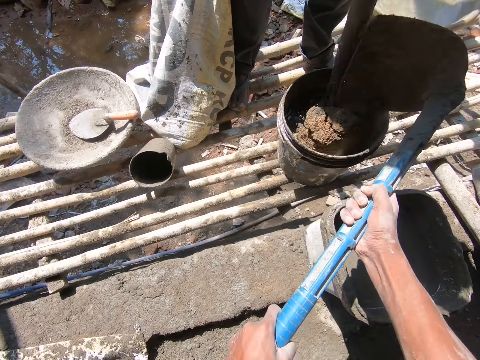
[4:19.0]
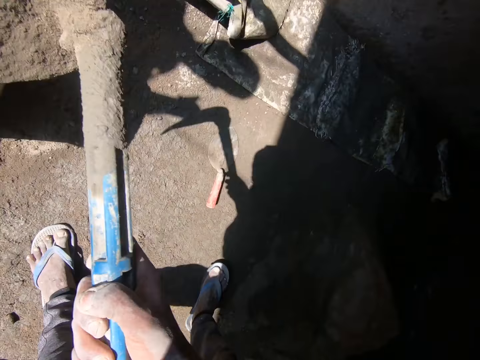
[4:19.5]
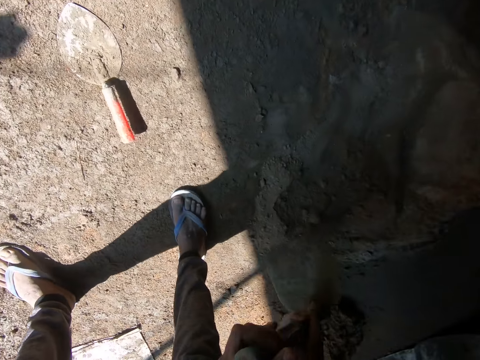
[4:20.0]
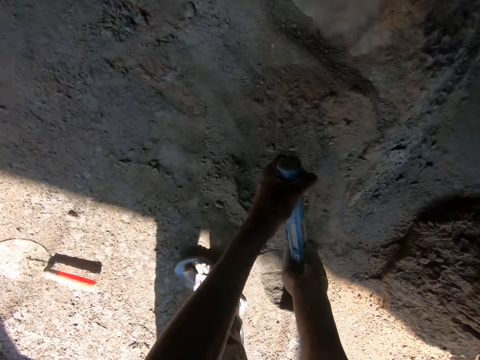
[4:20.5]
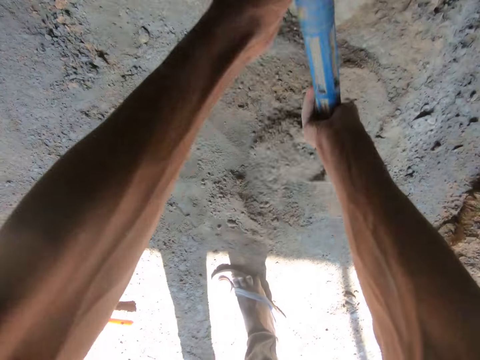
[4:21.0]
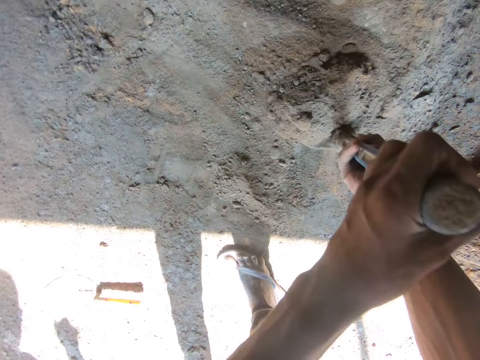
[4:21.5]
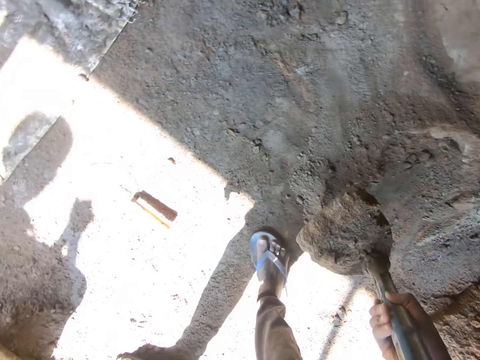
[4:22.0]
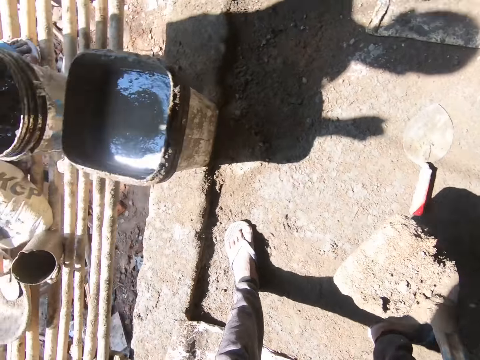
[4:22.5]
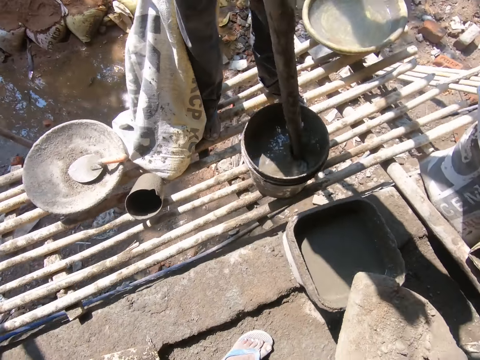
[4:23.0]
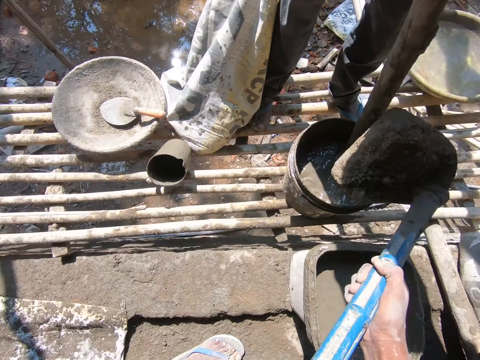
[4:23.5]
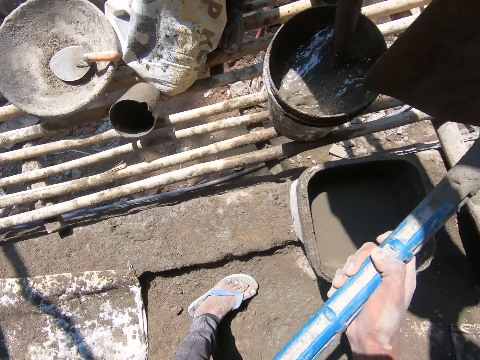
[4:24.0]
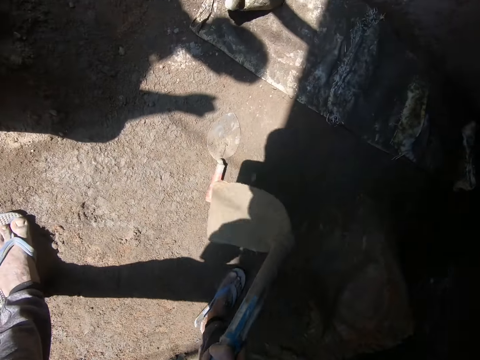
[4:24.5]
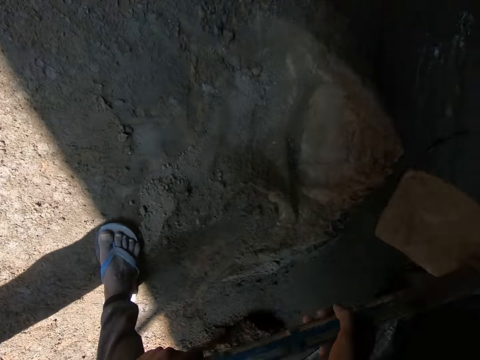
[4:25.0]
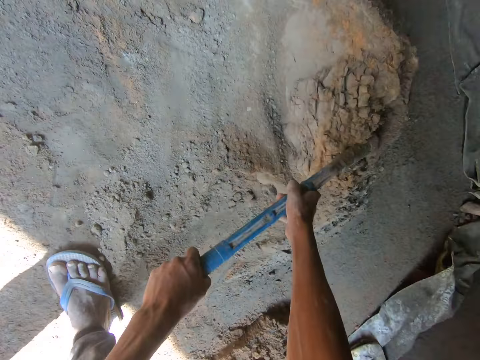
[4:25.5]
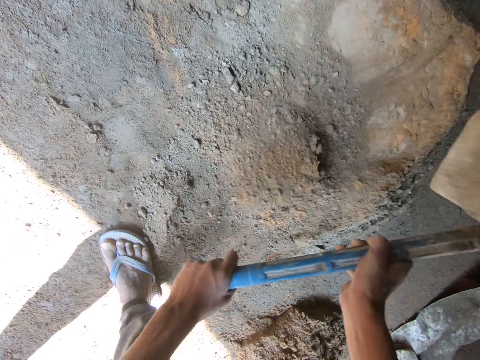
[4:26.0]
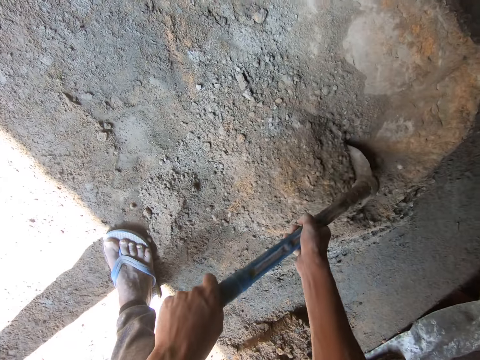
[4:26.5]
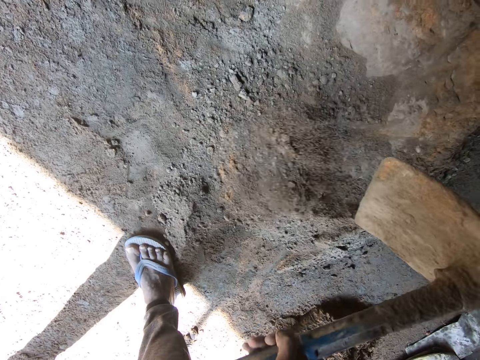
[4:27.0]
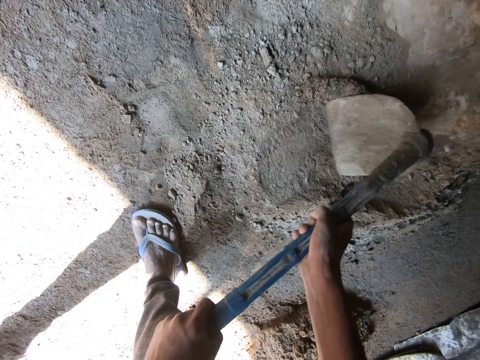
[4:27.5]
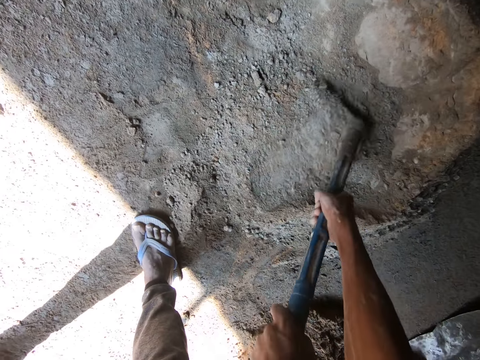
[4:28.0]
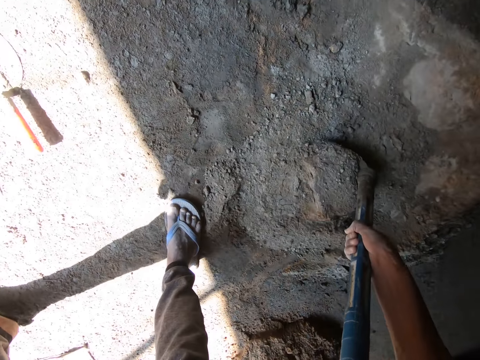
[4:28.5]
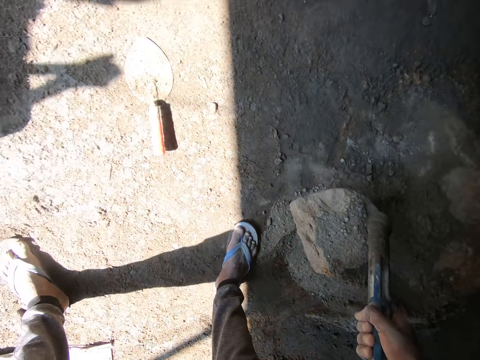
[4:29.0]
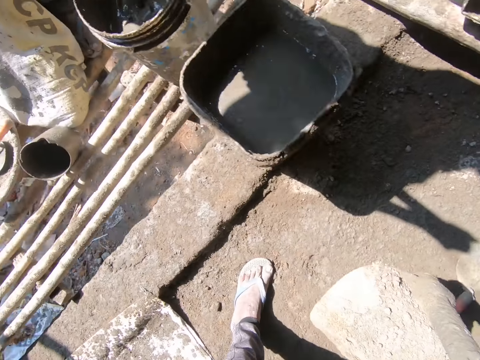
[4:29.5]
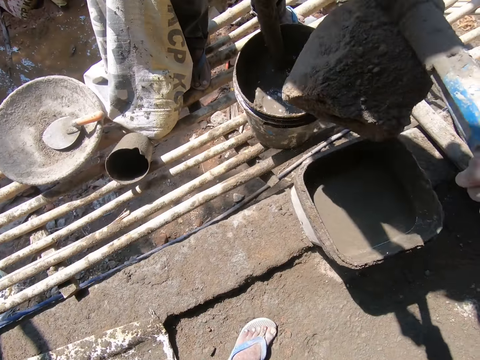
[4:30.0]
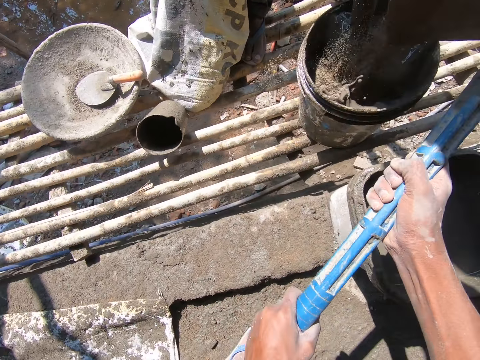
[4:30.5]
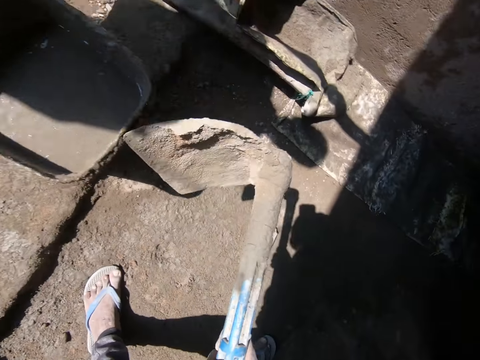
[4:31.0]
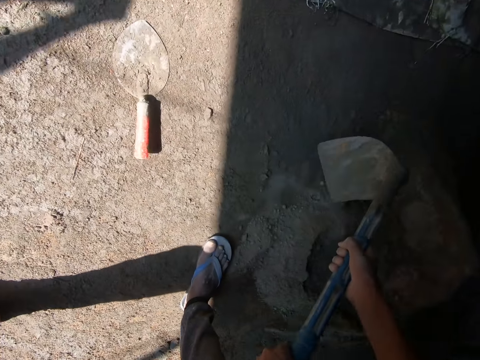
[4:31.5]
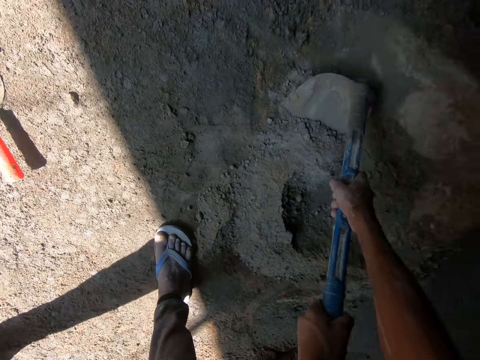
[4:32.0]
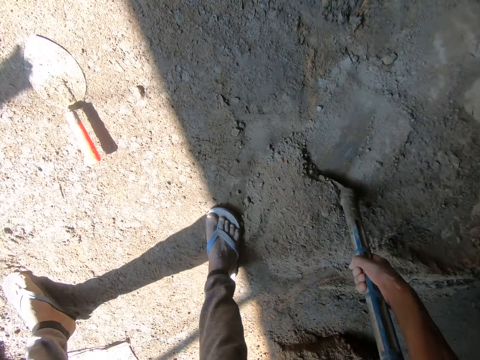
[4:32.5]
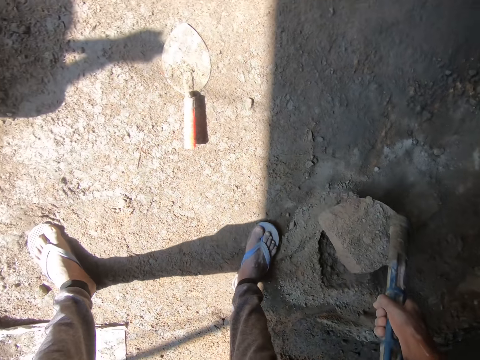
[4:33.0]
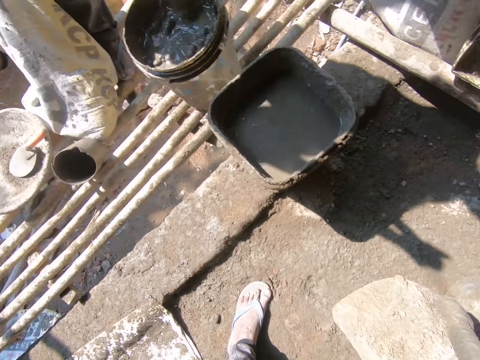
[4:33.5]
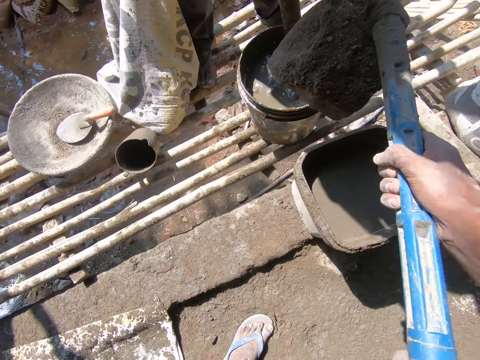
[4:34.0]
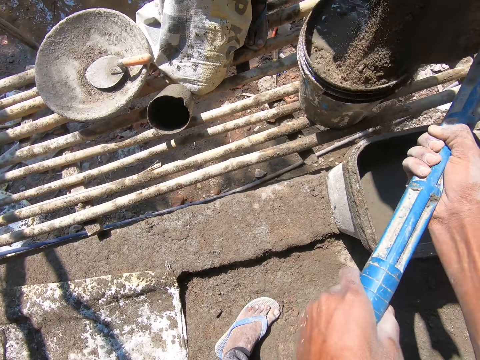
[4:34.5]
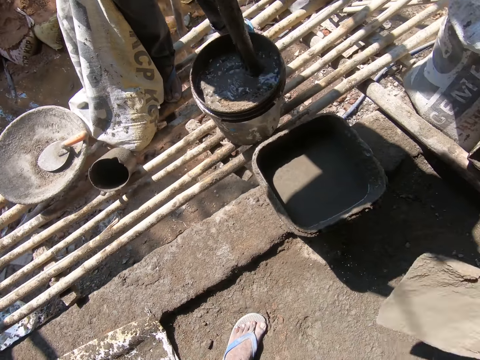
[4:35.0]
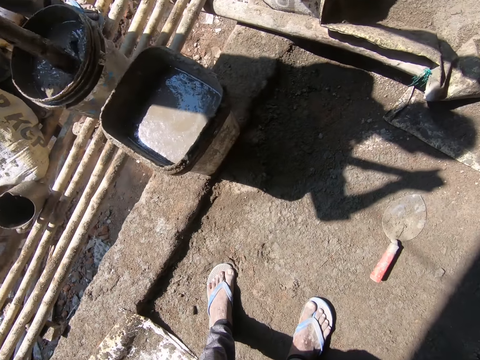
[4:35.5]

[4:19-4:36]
The camera wearer pours the cement in the mixture bucket. They converse. They scoop the cement mixture on the floor with the hoe. They pour the cement in the mixture bucket. They mix the cement mixture on the floor with the hoe. They scoop the cement with the hoe. They scoop the mixture with the hoe. They pour the cement in the mixture bucket on the stand. They scoop the cement mixture on the floor with the hoe. They pour the mixture in the bucket on the stand.

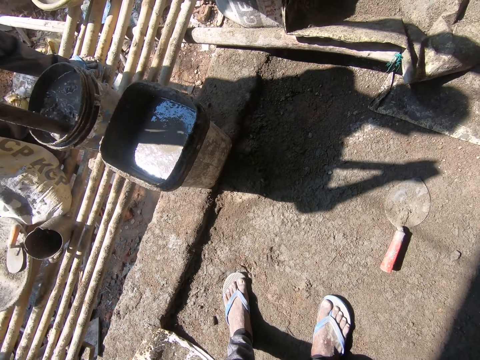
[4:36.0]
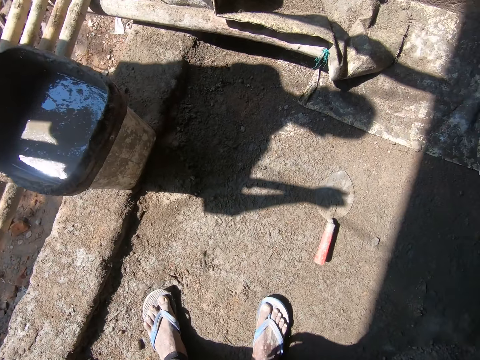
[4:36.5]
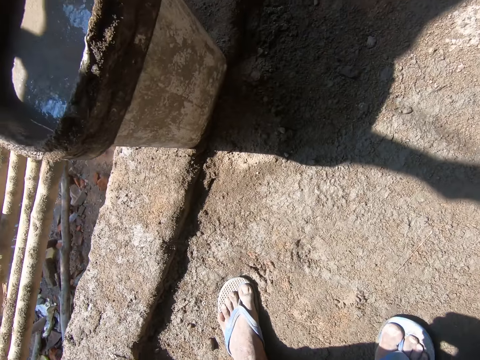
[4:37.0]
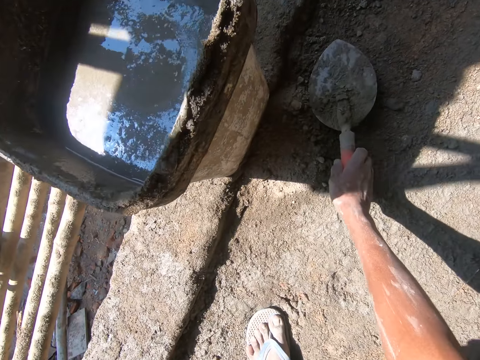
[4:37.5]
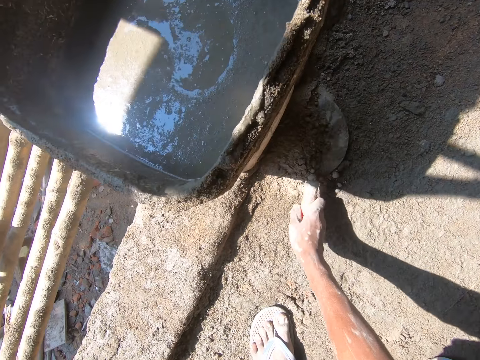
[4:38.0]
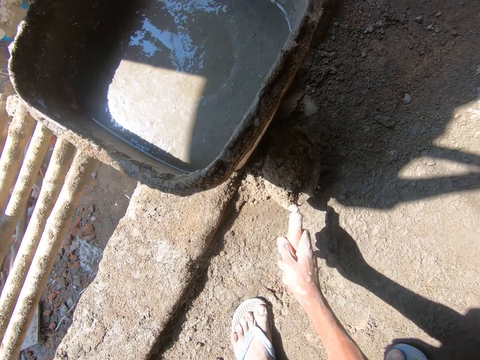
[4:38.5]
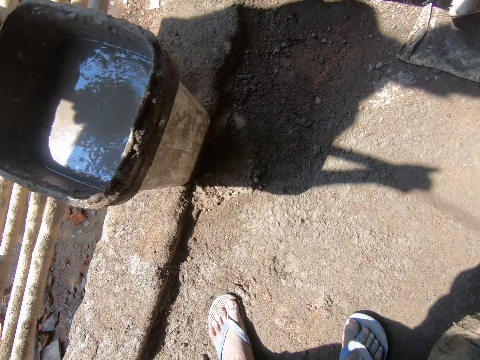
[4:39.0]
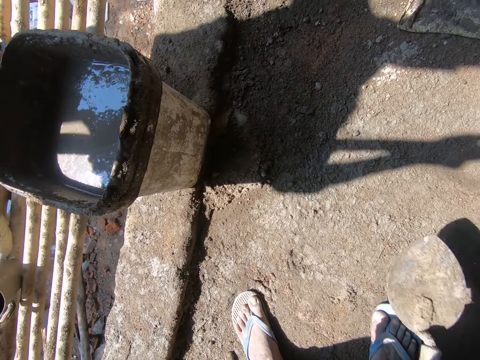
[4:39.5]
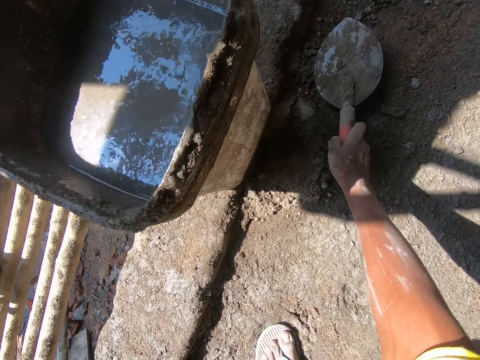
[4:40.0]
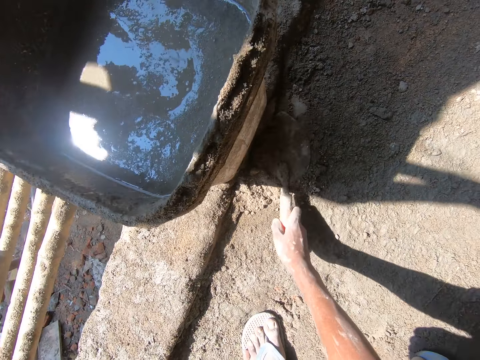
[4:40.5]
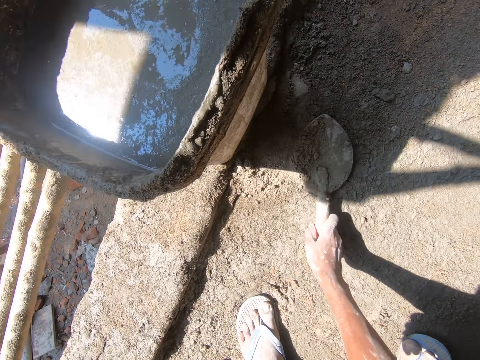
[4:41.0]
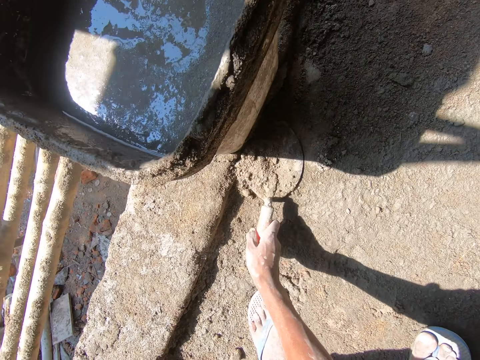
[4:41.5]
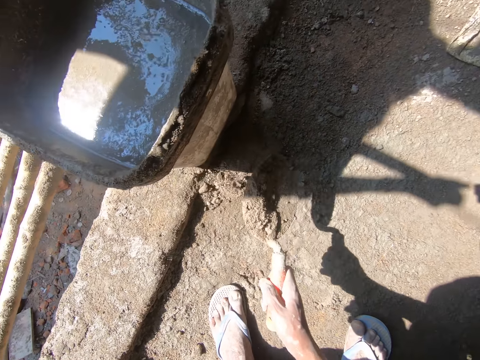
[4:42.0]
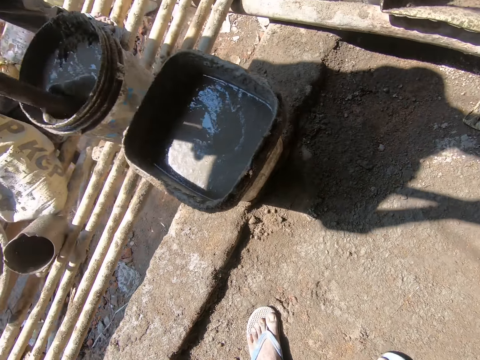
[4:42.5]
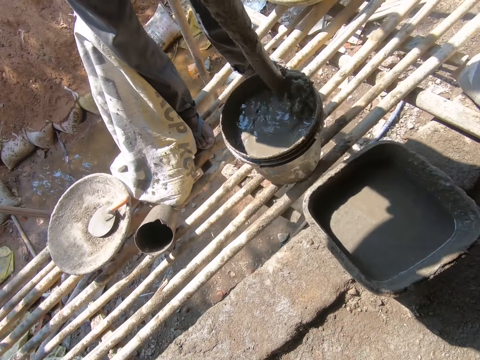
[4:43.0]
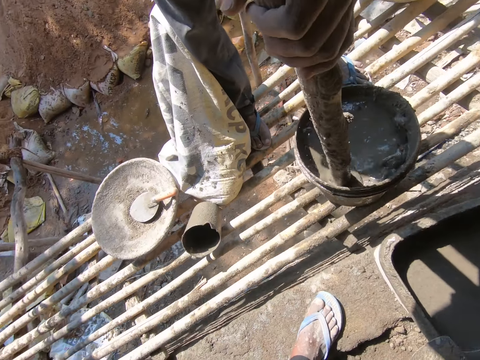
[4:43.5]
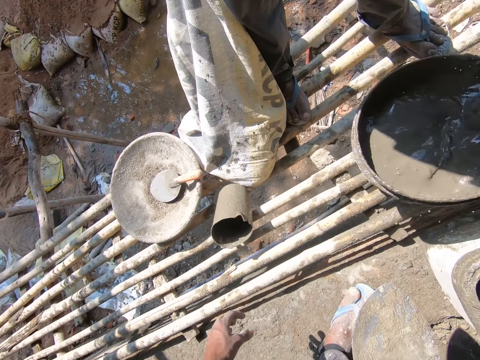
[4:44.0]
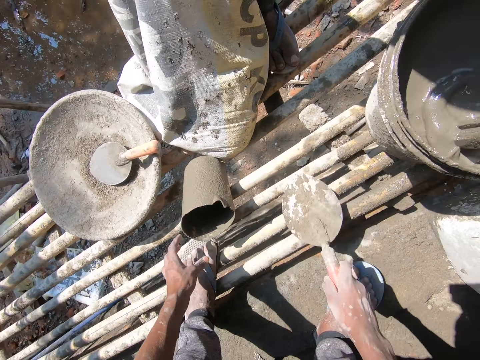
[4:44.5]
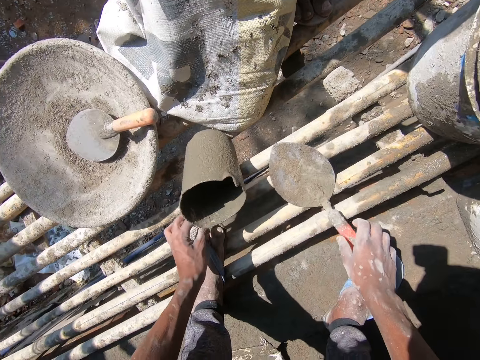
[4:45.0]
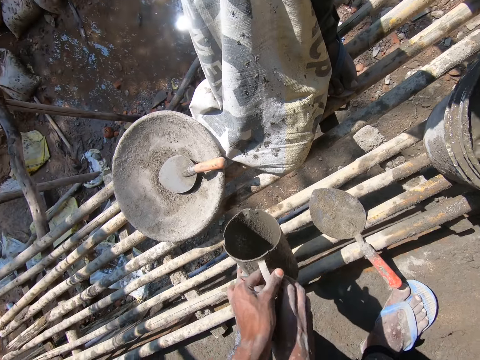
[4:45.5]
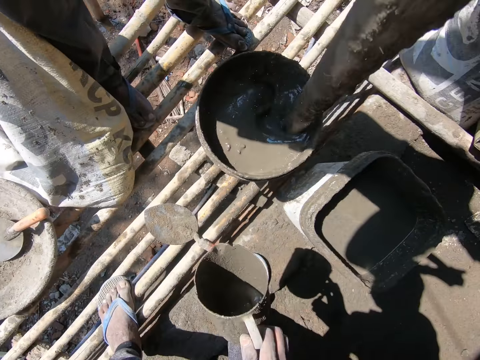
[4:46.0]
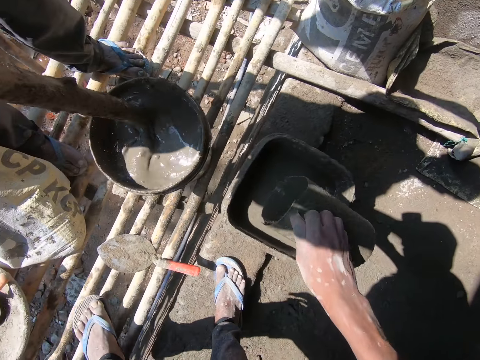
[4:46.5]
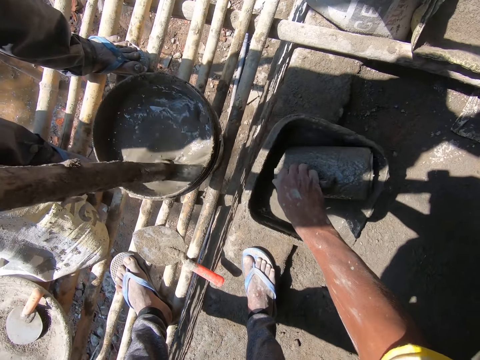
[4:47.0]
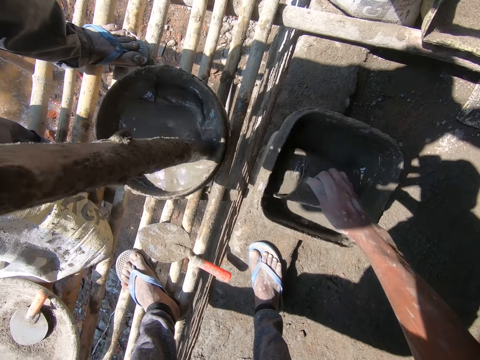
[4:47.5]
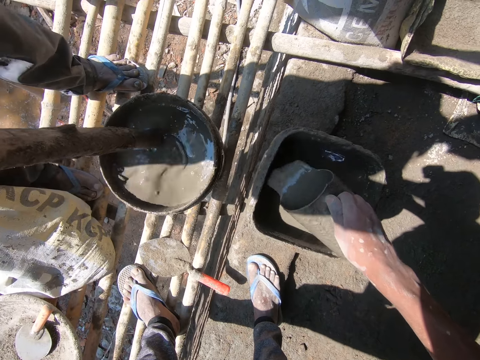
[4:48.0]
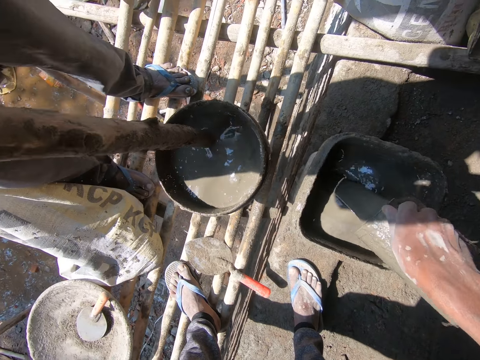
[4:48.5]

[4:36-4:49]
The camera wearer stares at a trowel on the floor. He looks around and converses. He picks up the trowel on the floor. He scoops the fallen cement on the floor with the trowel. He throws the cement to the mixture heap on the floor. He scoops the fallen cement on the floor with the trowel. He throws the cement to the mixture heap on the floor. He pours the cement on the ground. A man stirs the cement mixture in the bucket with a rod. The camera wearer walks towards a stand and converses on his way. He puts the trowel on top of the sticks on the stand. He picks up a jug. He fetches the mixture with the jug from the bucket.
